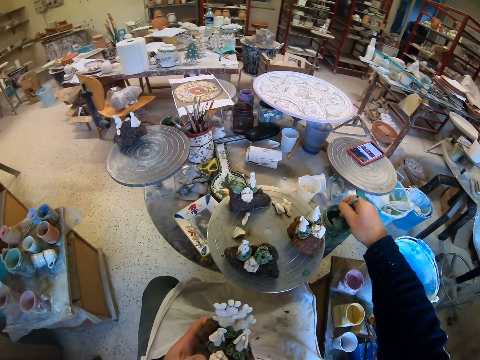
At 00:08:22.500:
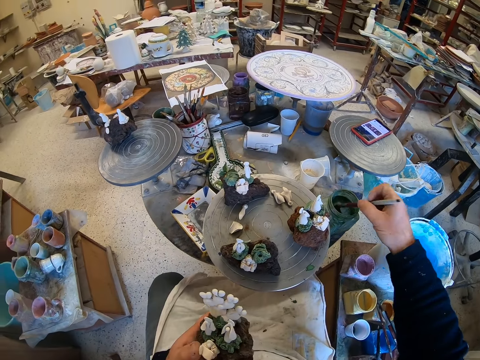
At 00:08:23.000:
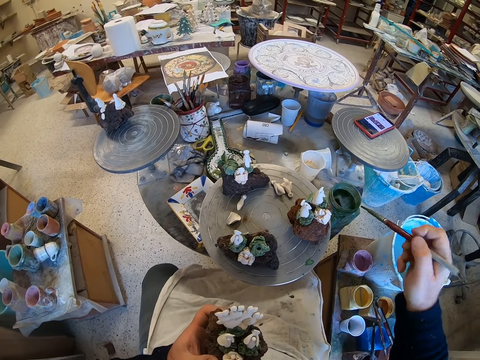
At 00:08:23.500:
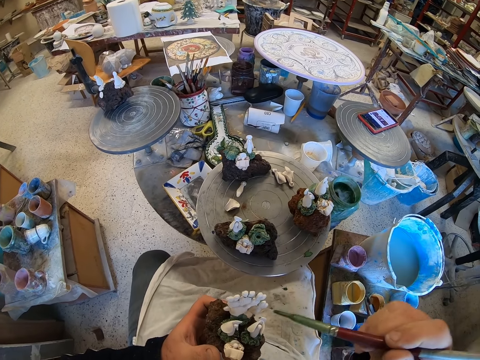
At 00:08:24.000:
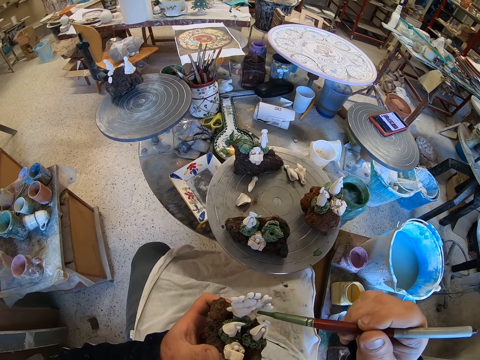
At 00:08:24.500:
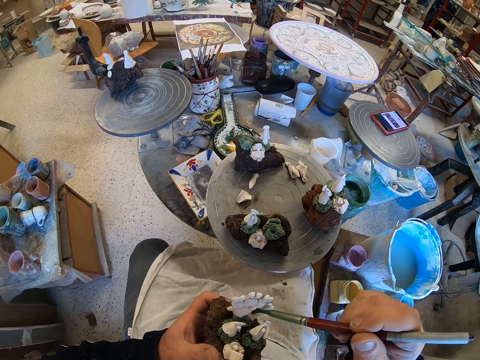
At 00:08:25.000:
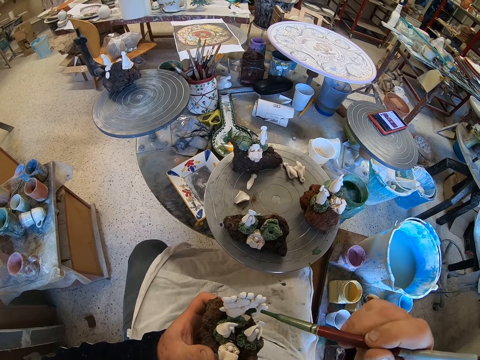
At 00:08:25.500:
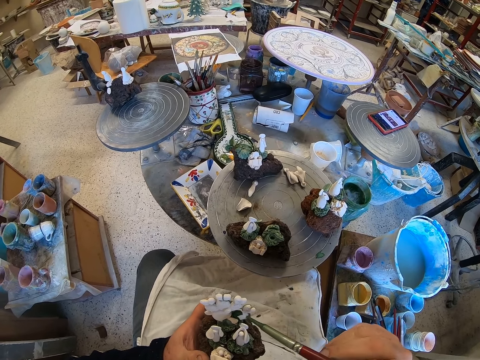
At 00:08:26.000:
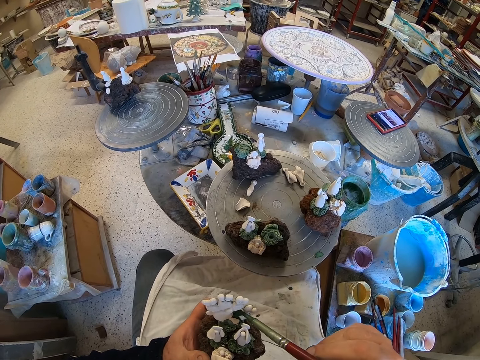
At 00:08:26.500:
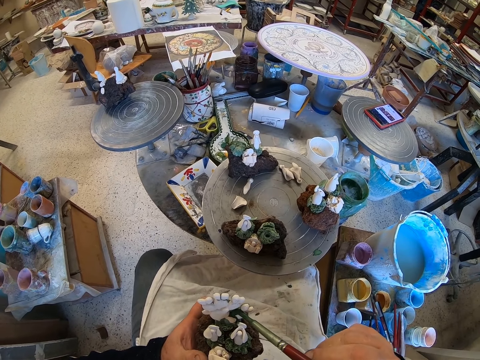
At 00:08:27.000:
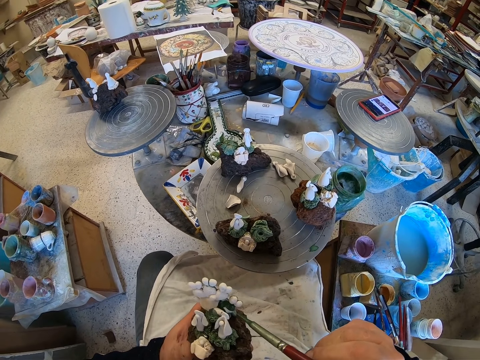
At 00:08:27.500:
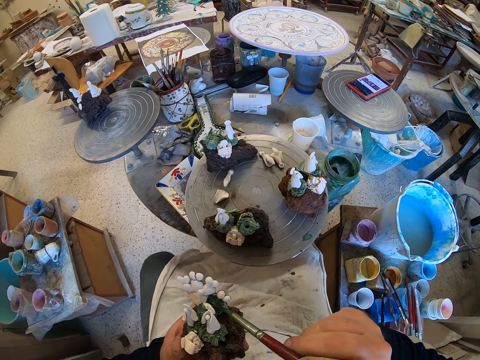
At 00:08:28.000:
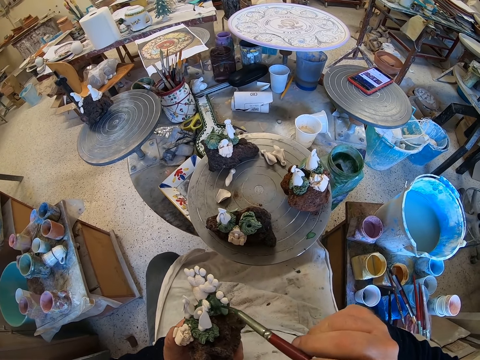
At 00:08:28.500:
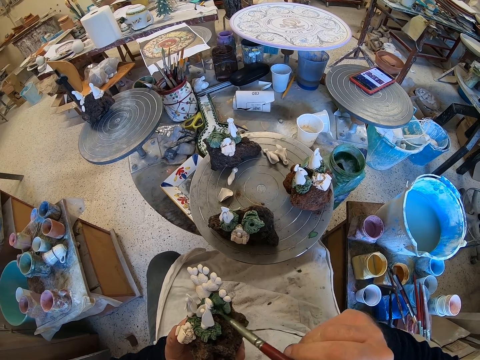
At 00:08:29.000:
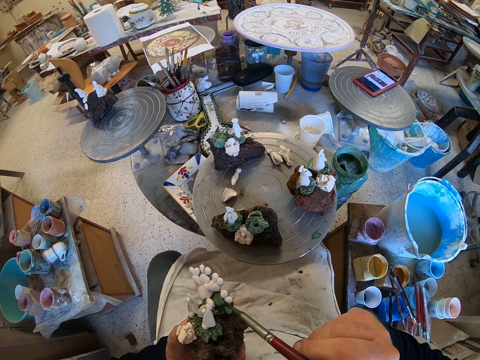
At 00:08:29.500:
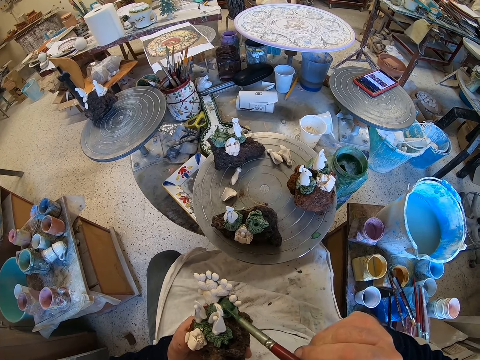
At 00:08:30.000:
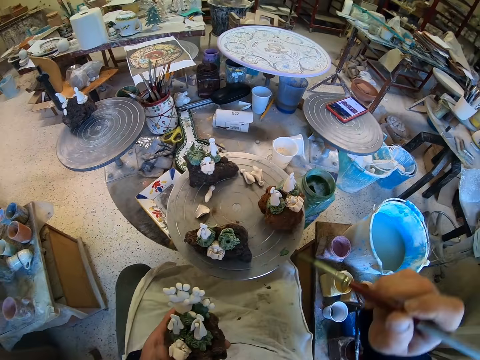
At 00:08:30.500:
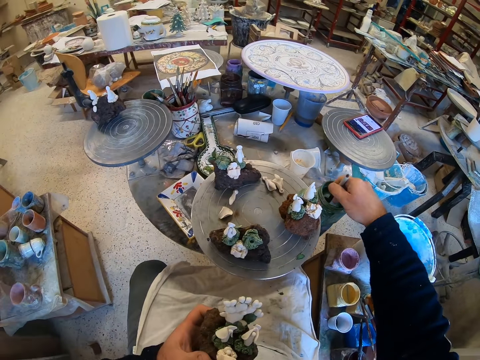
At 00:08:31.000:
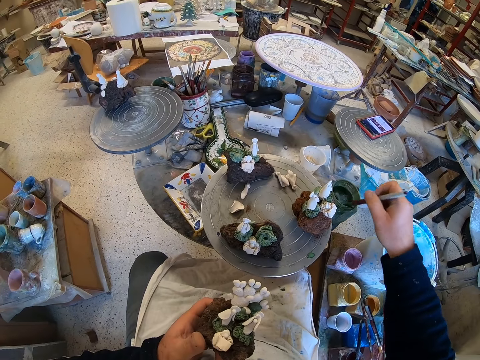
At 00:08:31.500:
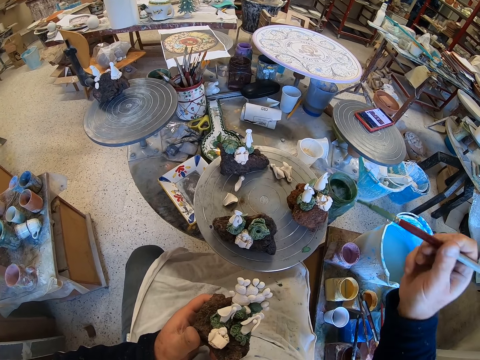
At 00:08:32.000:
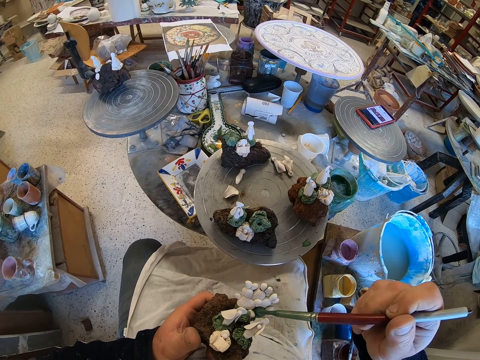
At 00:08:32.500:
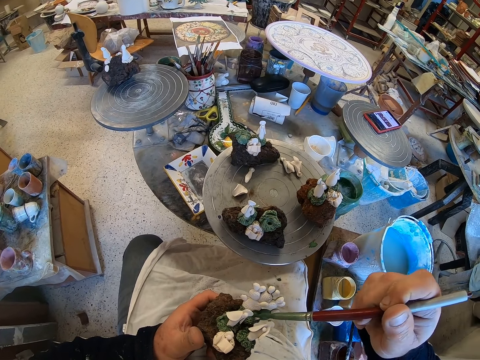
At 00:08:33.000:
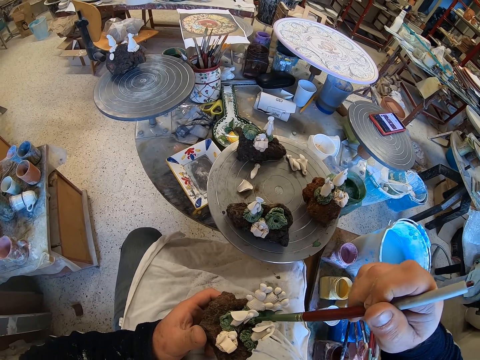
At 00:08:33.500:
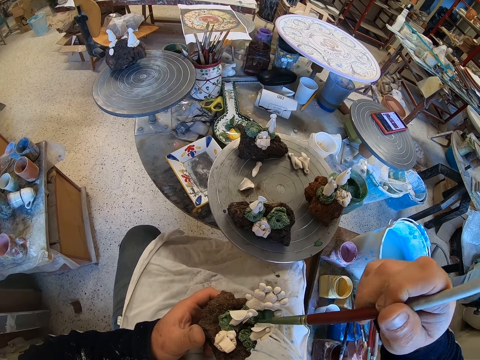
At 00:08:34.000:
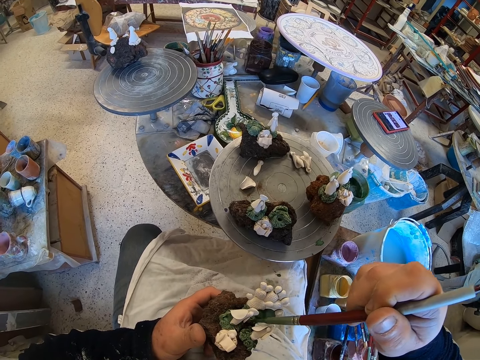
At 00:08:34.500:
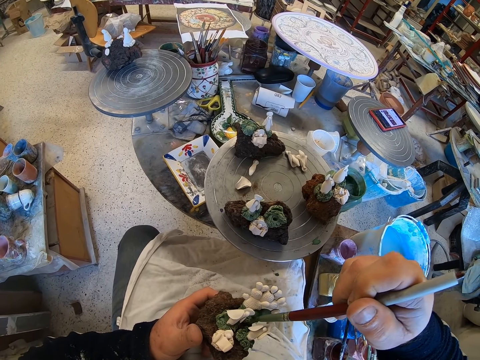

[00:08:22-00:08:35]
The camera wearer scoops paint from a paint can with a paint brush. They paint a craft model with the paint brush. They scoop paint from the paint can with the paint brush. They paint the craft model with the paint brush.

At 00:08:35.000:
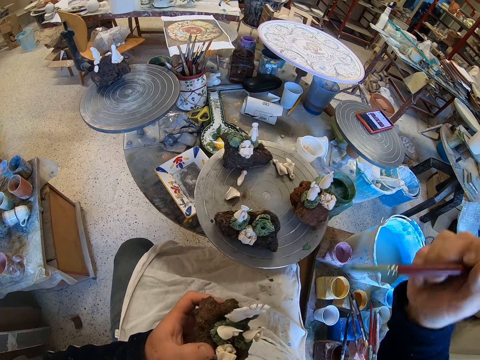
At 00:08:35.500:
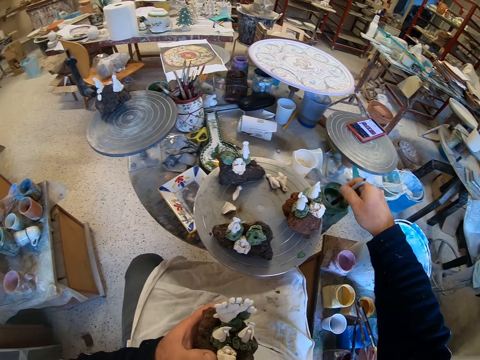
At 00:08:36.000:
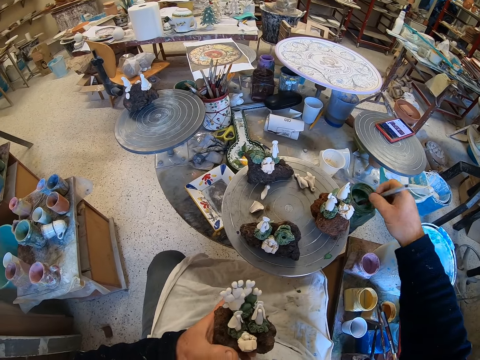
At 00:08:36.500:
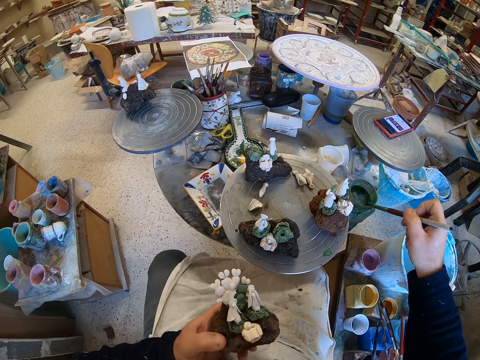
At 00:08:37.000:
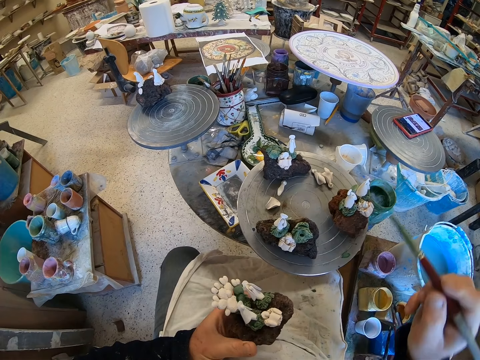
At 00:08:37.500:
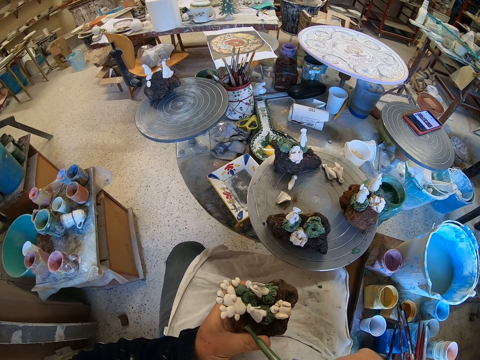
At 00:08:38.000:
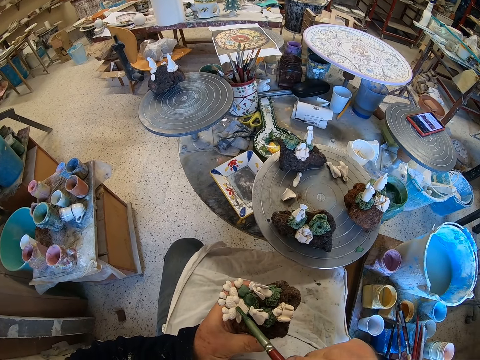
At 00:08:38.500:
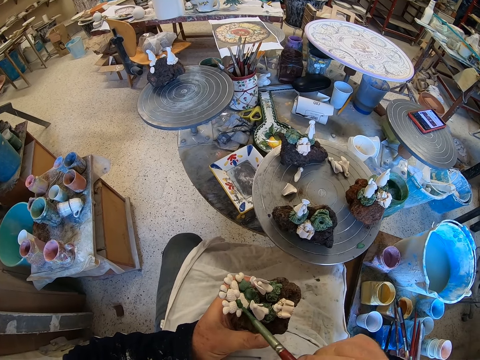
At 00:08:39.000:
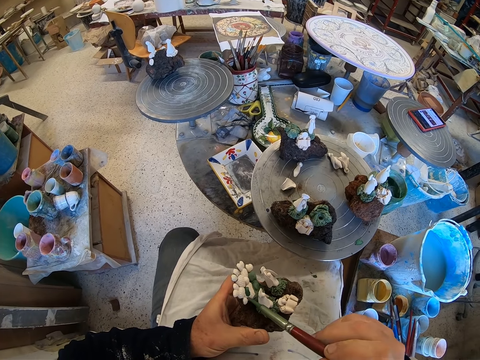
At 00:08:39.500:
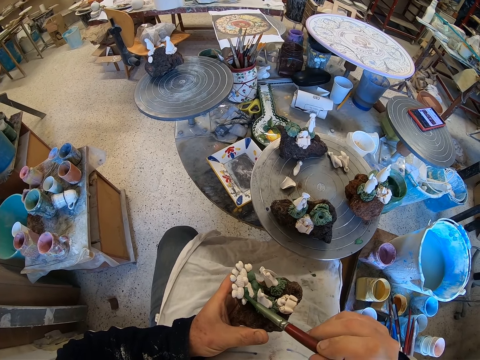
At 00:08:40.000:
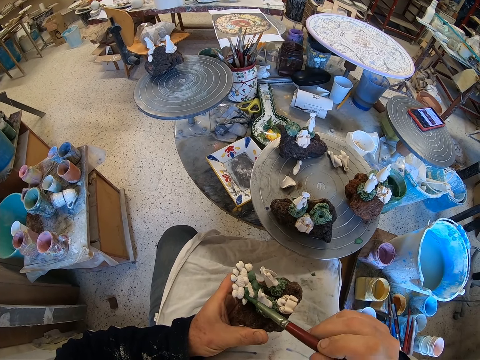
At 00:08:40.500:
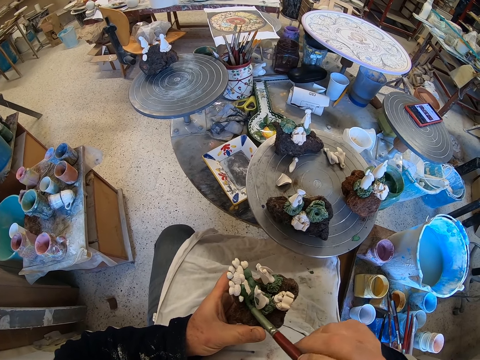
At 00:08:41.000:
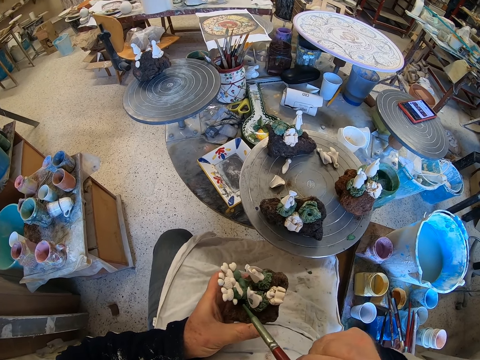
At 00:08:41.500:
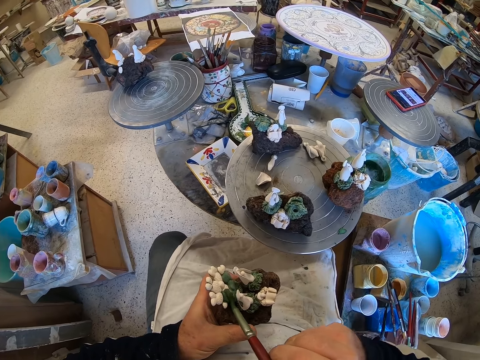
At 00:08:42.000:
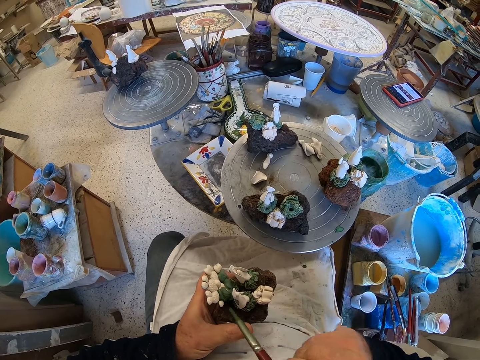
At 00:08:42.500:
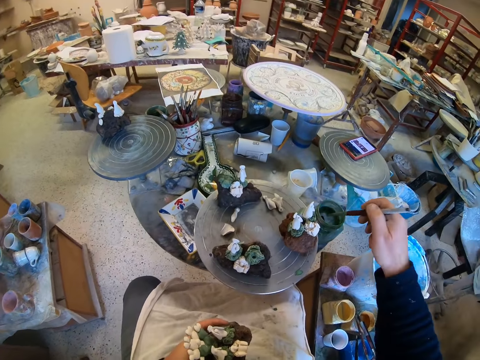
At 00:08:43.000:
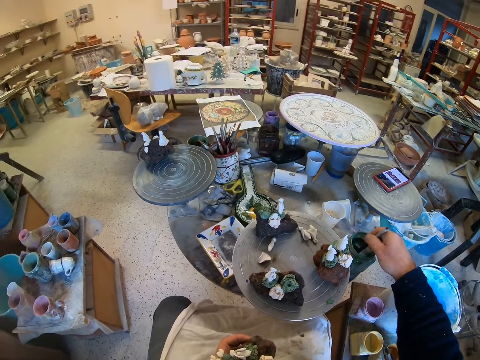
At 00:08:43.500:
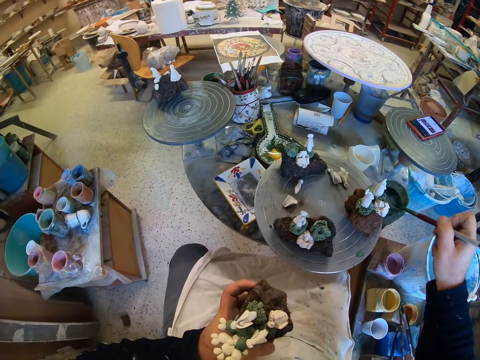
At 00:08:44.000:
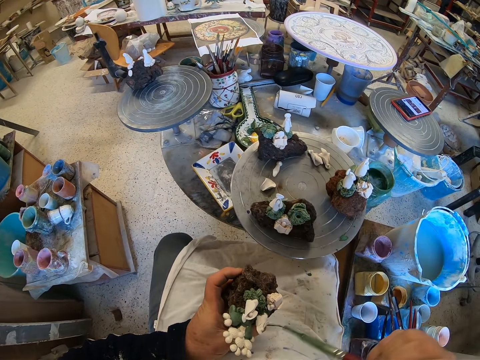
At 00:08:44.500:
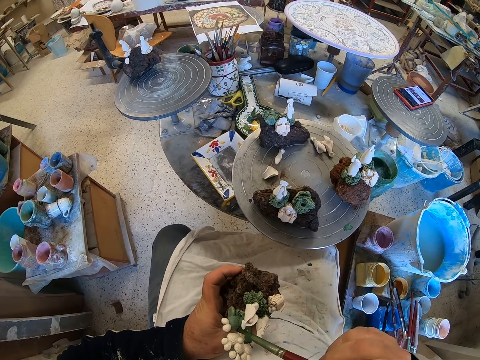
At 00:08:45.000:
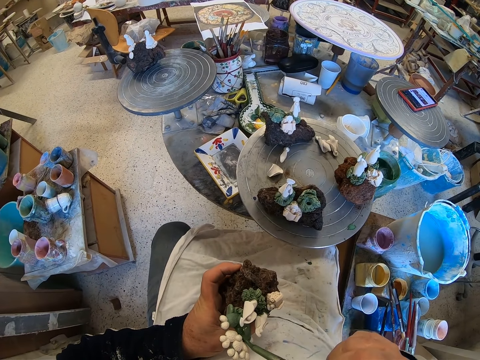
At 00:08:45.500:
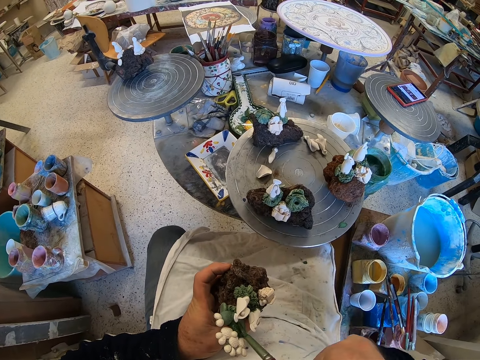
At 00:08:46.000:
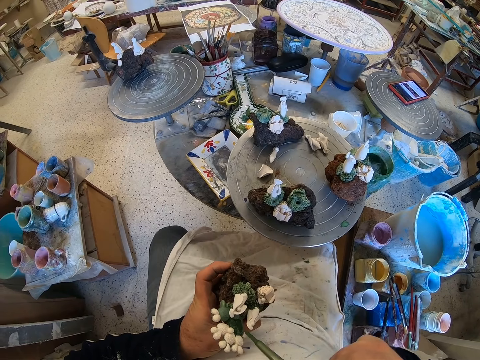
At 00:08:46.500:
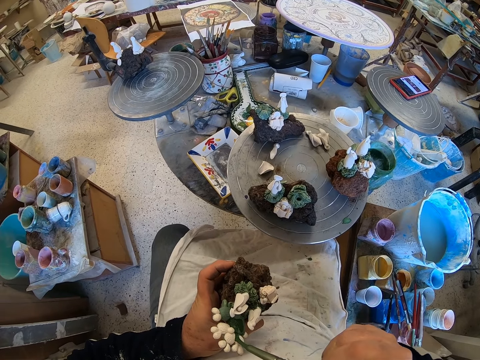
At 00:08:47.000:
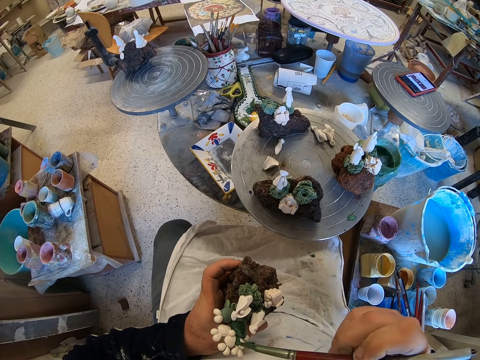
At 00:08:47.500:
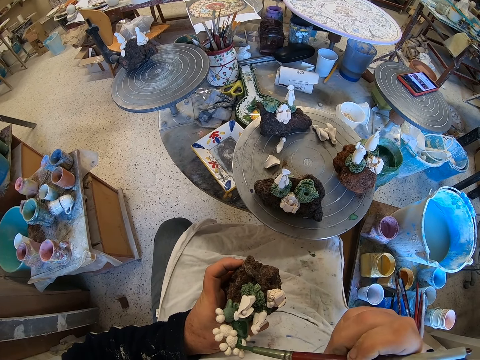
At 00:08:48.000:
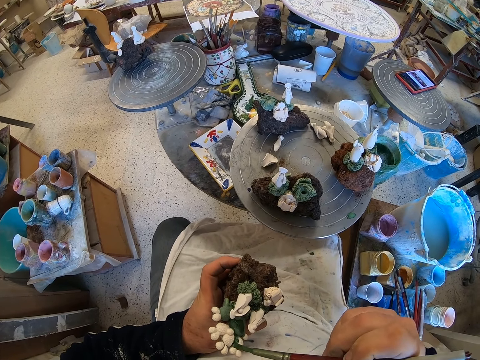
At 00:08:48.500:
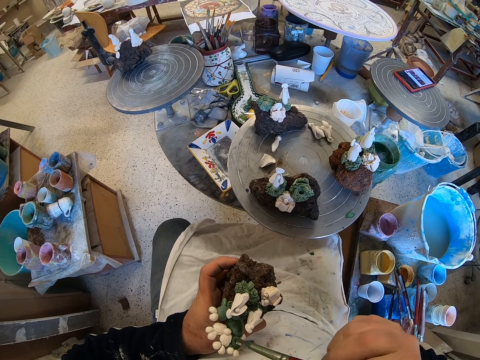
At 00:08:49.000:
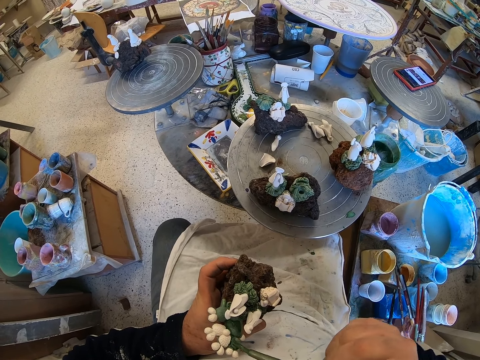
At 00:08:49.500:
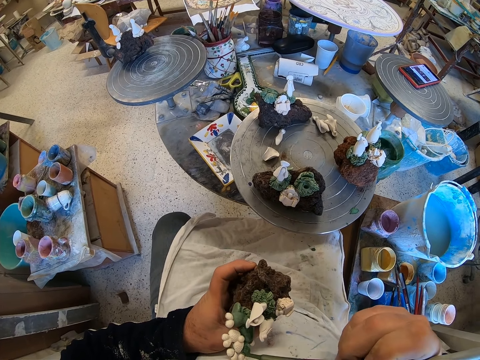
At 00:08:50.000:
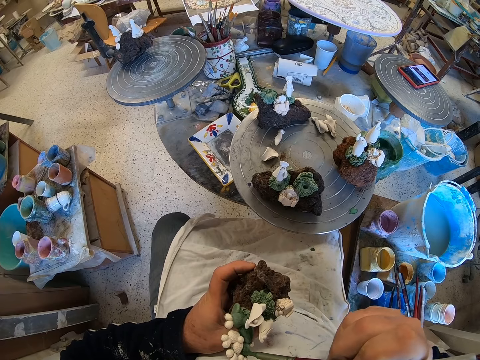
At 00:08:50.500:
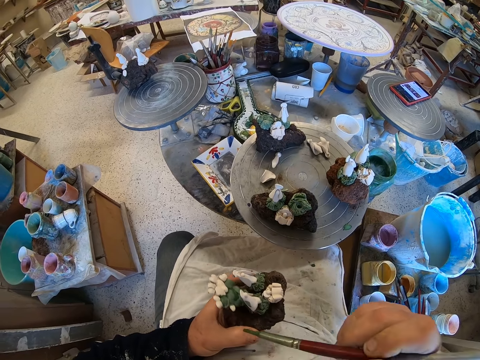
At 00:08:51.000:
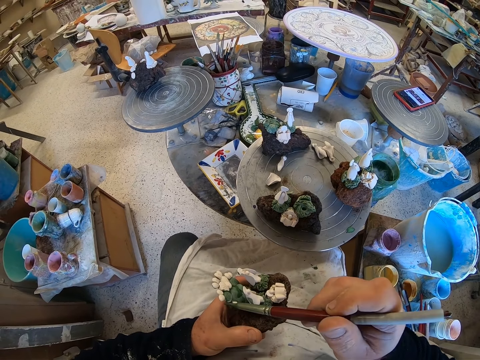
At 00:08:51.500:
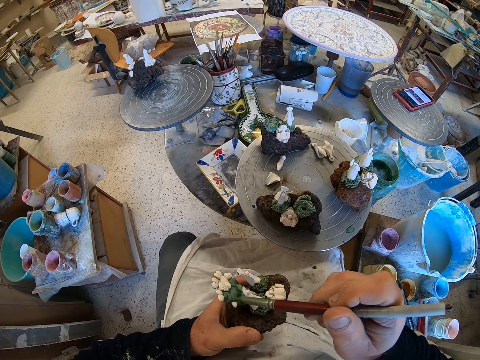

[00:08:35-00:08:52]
The camera wearer scoops paint from a paint can with a paint brush. They paint a craft model with the paint brush. They scoop paint from the paint can with the paint brush. They paint the craft model with the paint brush.
